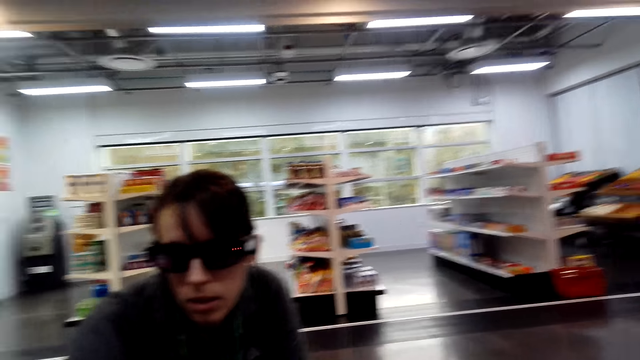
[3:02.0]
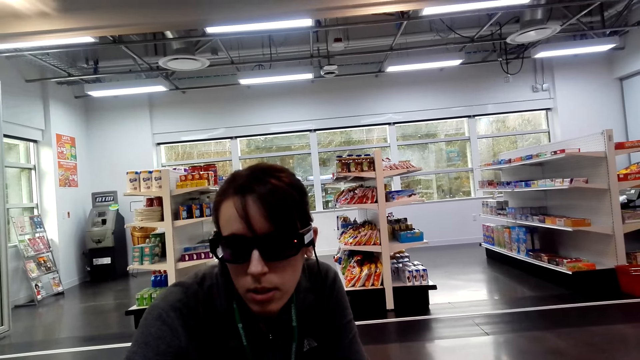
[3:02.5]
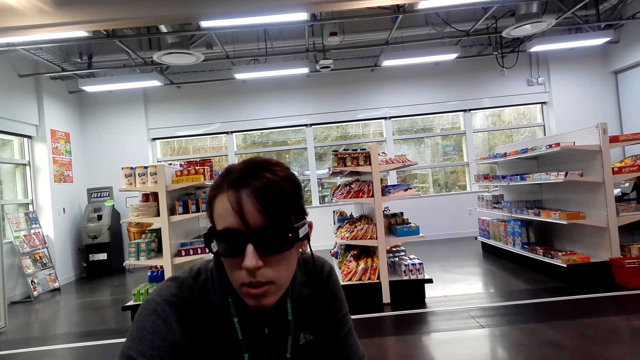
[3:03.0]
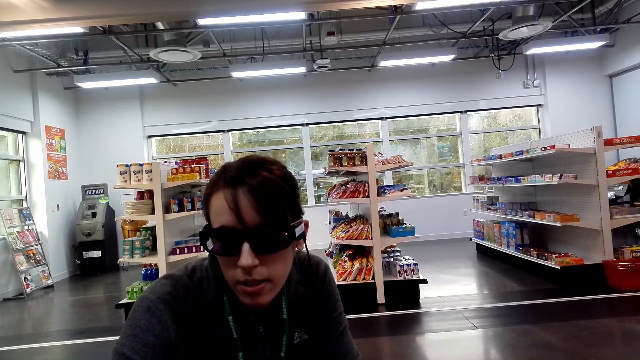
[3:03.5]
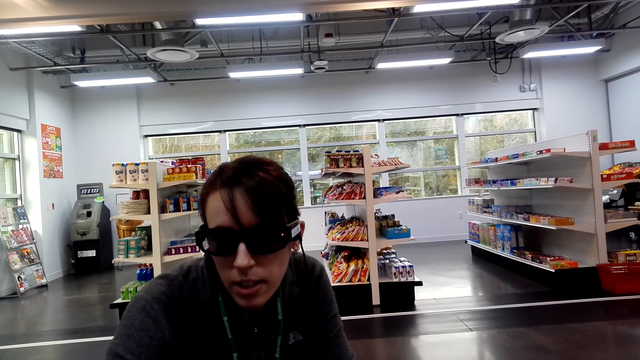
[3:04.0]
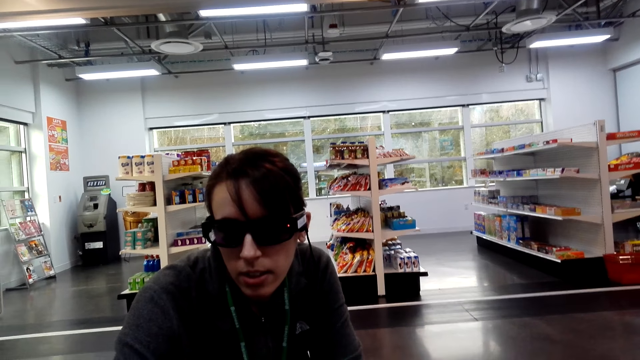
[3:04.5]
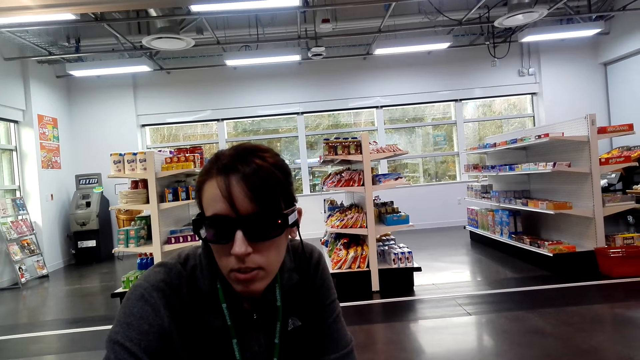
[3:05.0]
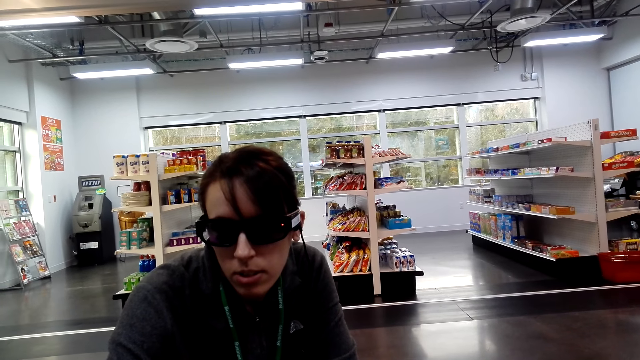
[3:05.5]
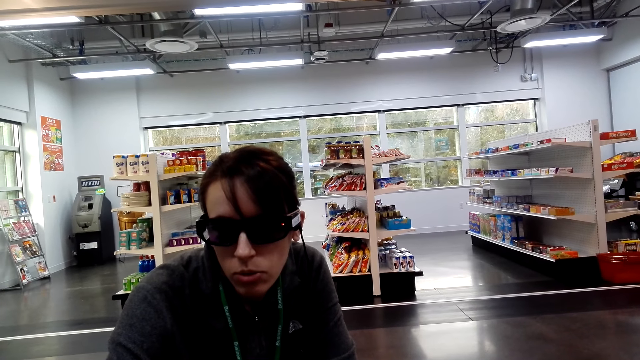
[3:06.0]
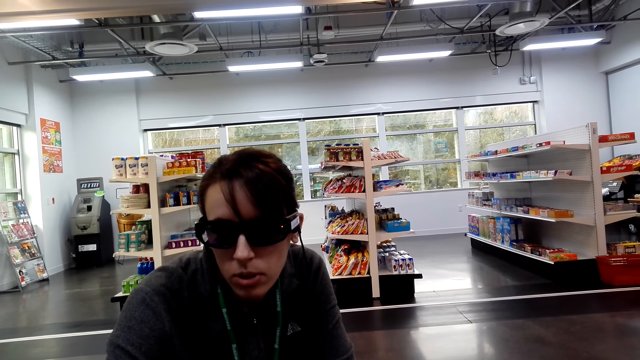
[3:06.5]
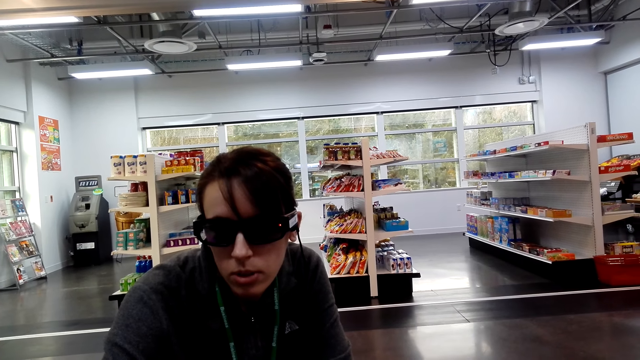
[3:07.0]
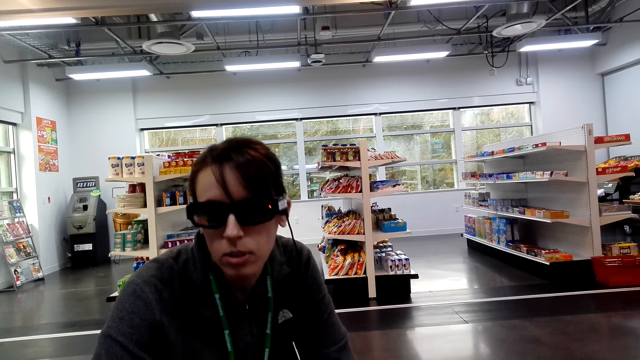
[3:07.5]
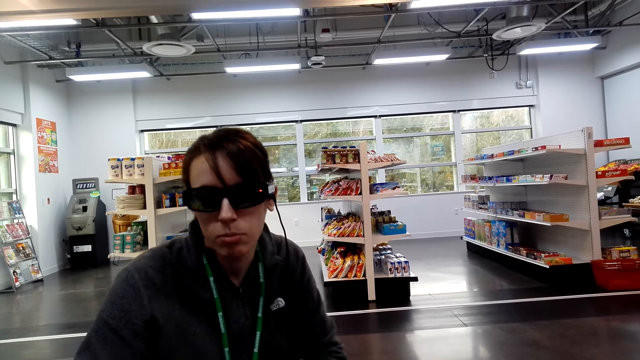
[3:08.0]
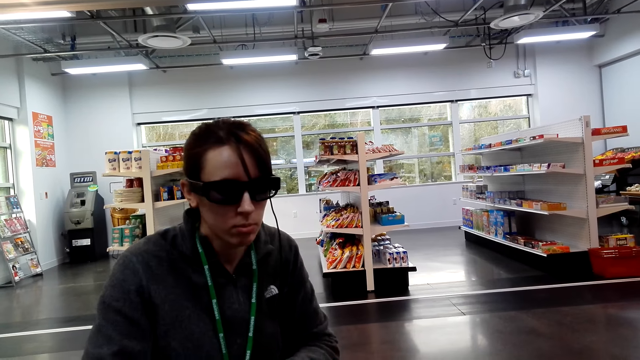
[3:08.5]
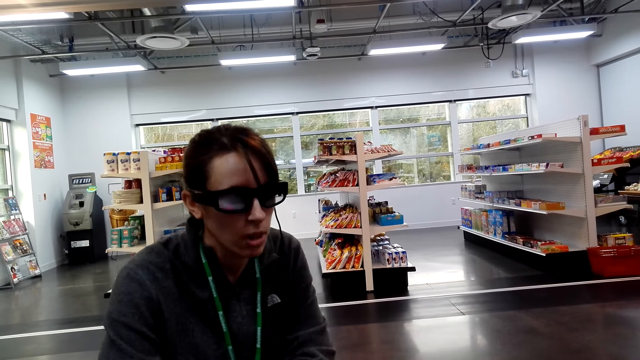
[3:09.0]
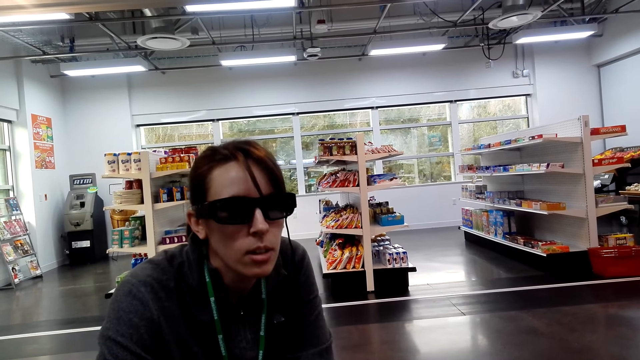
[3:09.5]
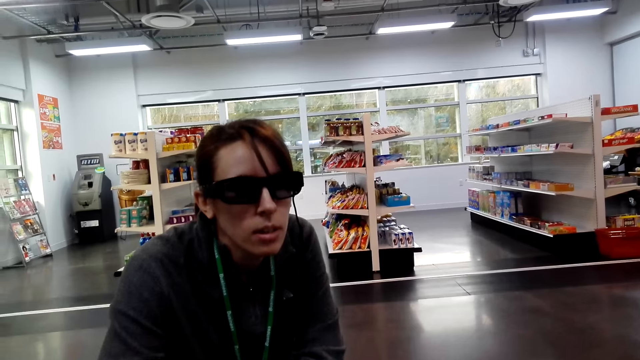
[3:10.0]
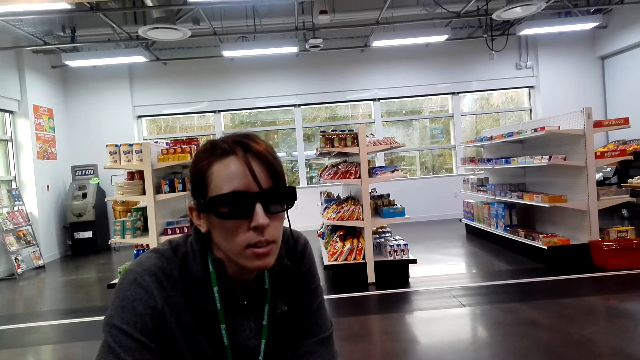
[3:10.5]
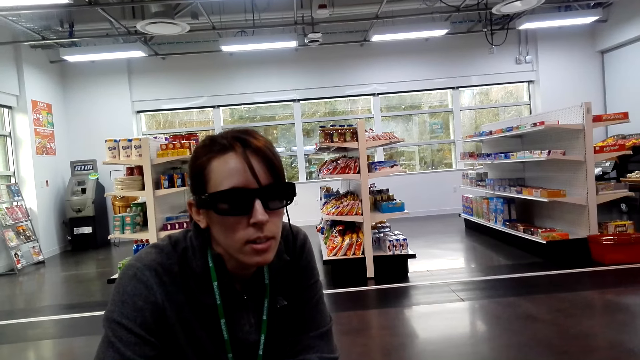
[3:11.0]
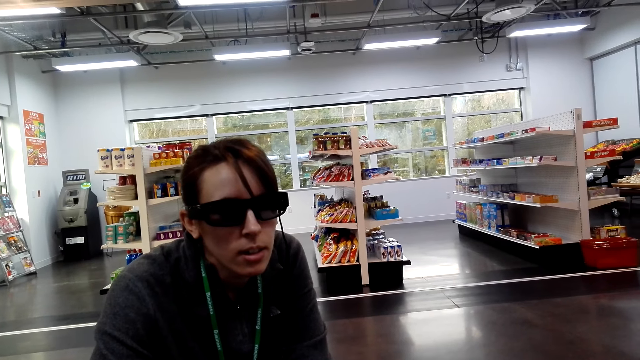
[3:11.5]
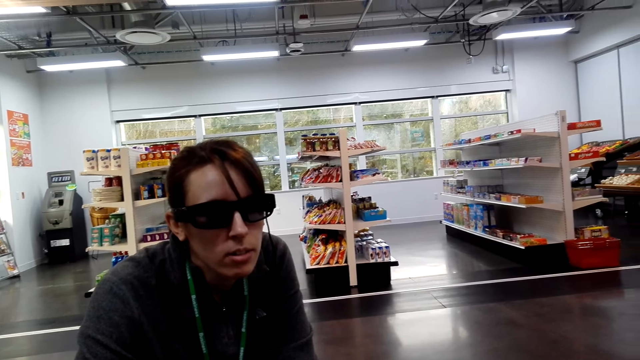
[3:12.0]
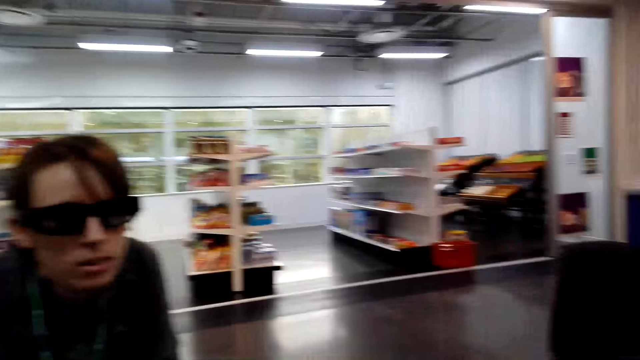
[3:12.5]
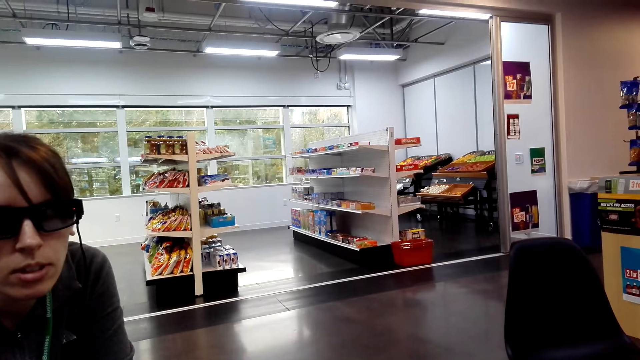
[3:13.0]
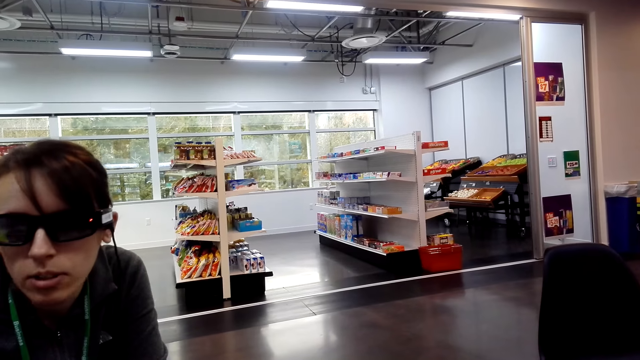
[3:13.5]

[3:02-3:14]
The camera wearer looks around. A woman converses with a person.

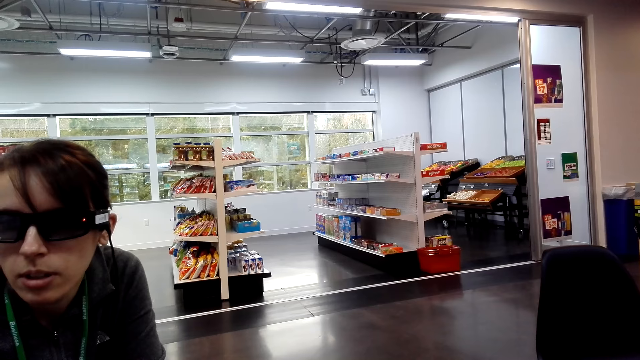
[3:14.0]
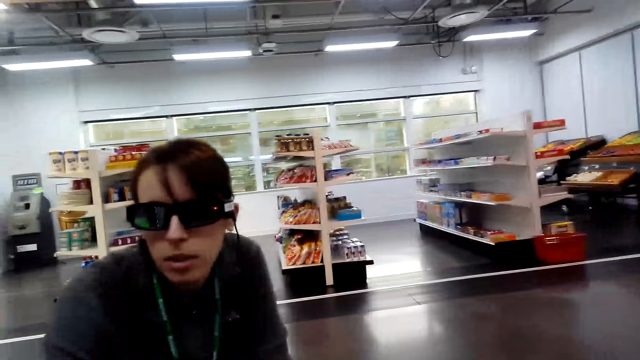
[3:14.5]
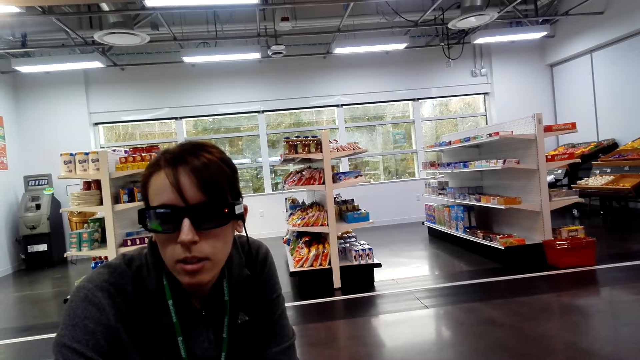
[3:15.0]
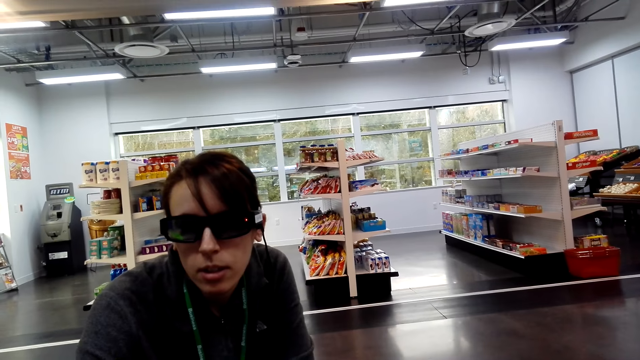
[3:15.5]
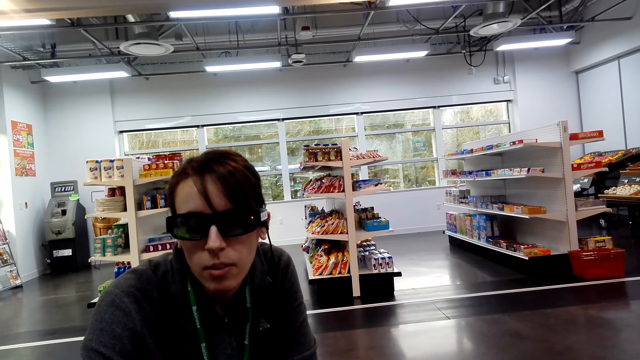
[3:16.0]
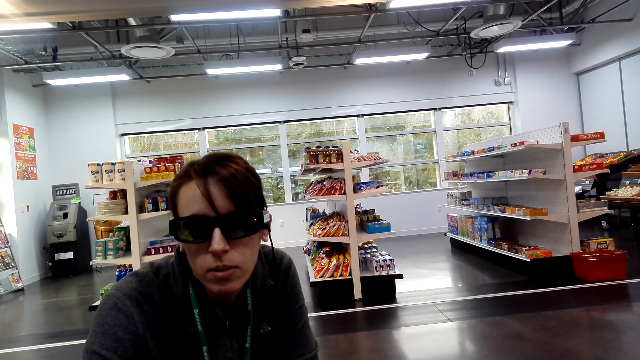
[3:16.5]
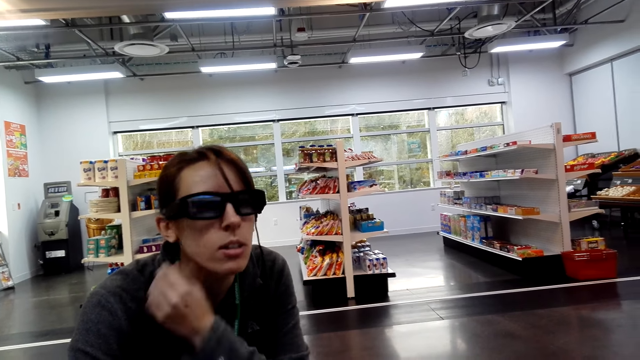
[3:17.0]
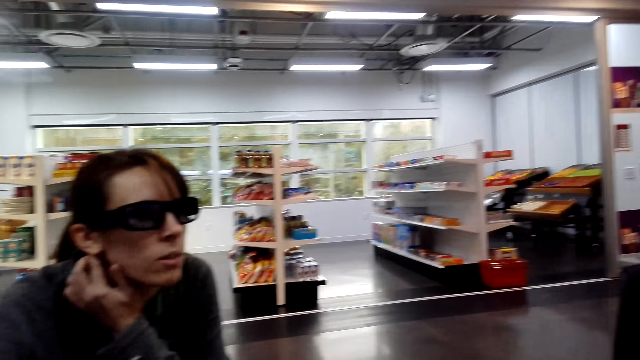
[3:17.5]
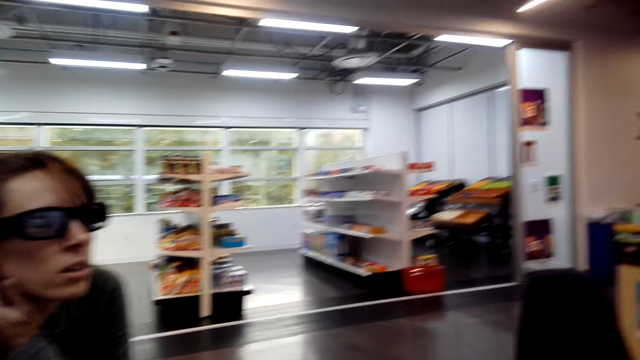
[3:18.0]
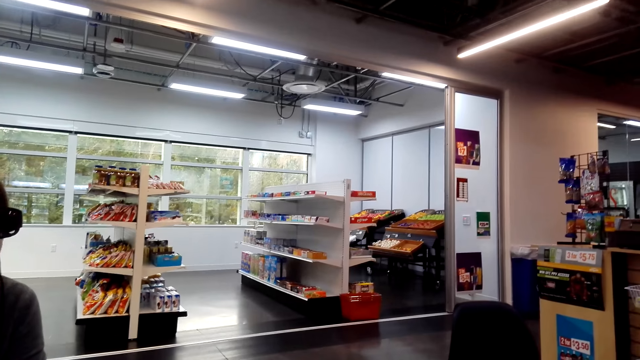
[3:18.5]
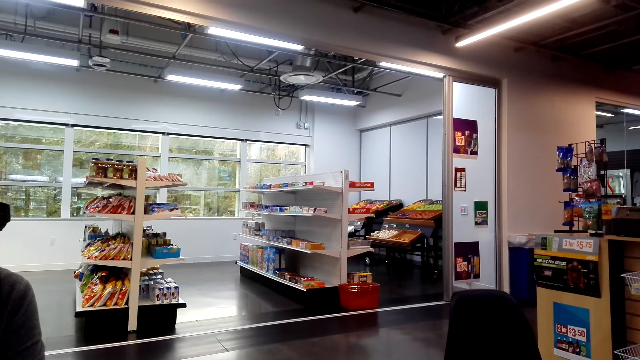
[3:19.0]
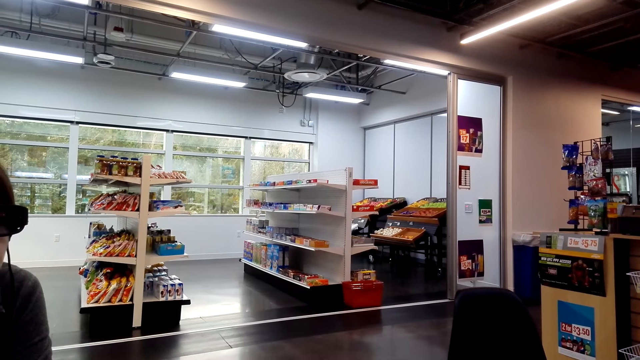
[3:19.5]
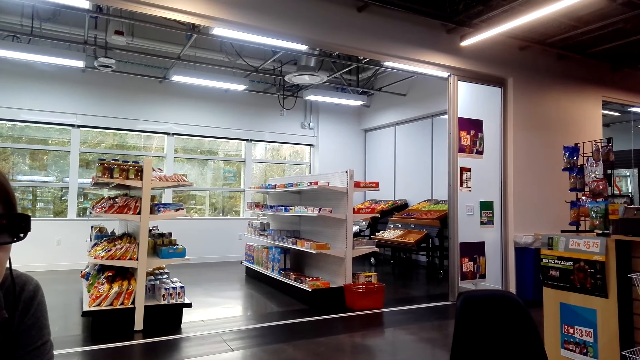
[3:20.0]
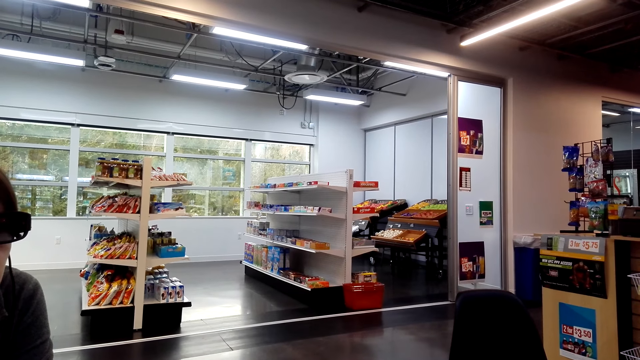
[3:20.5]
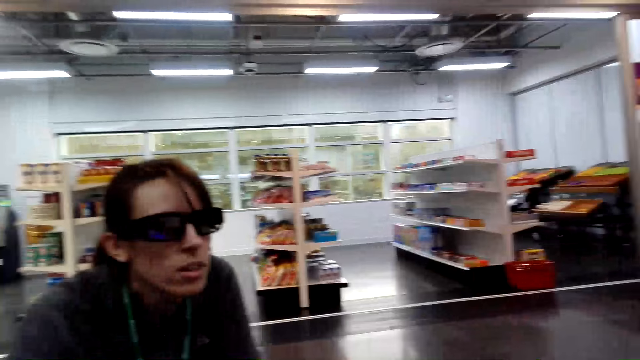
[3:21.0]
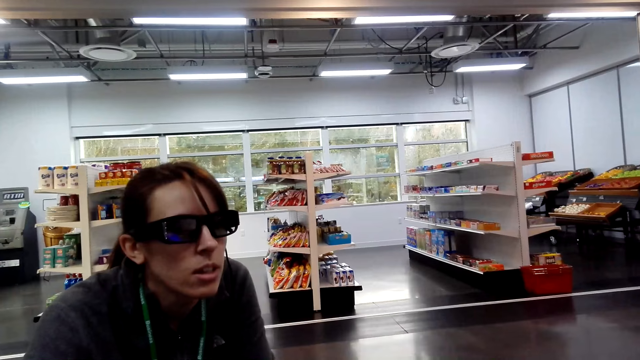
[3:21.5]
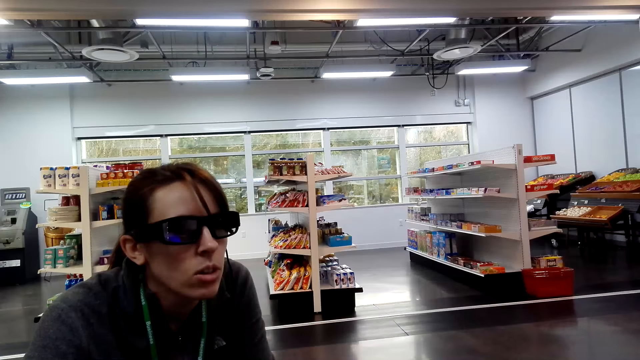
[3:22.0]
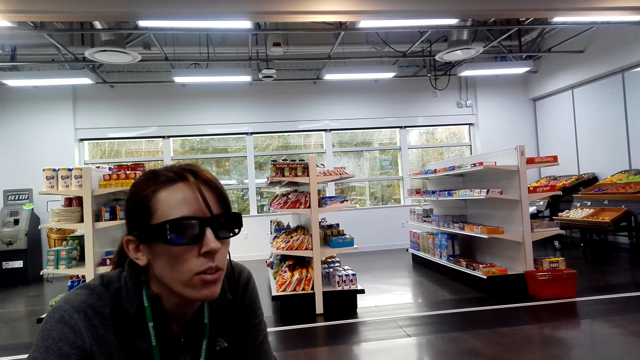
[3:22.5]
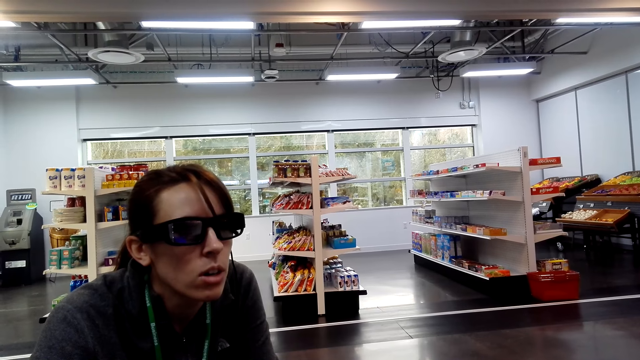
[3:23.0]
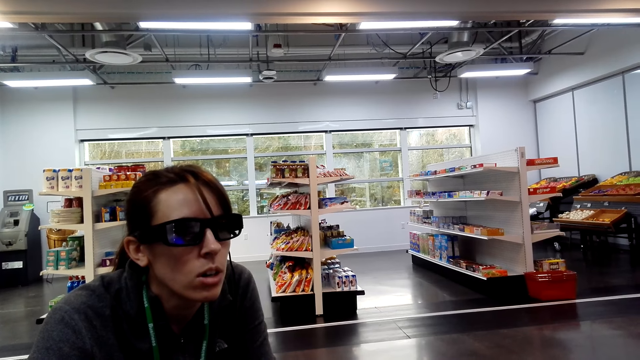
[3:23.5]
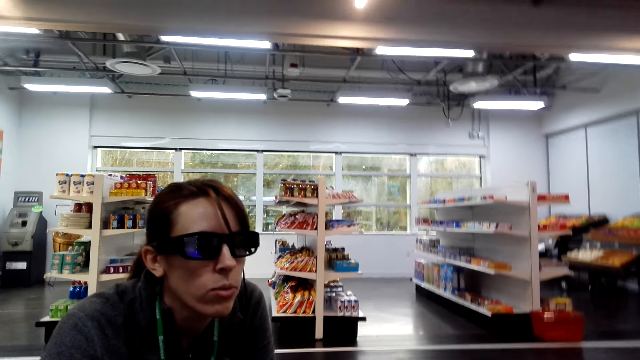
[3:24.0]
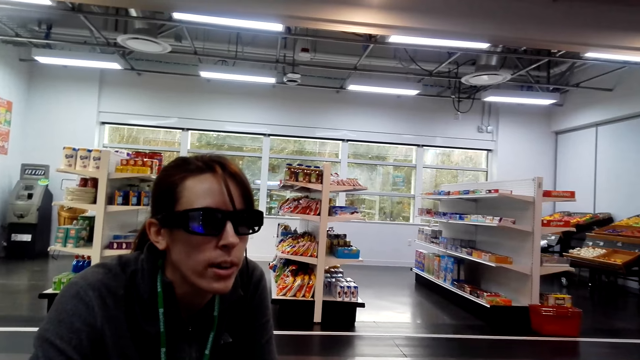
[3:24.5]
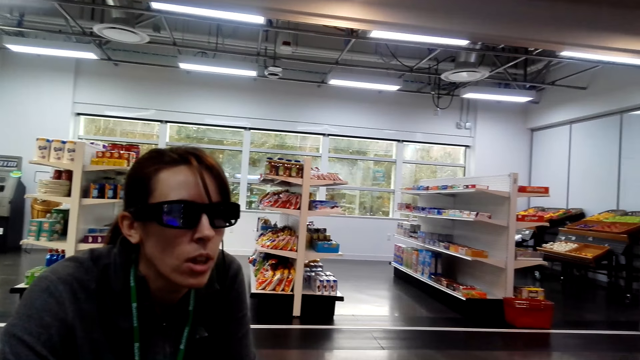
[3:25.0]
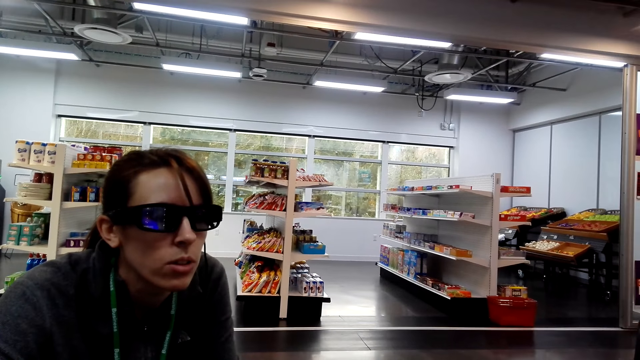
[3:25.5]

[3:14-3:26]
A woman touches the face. The woman converses with a person.
